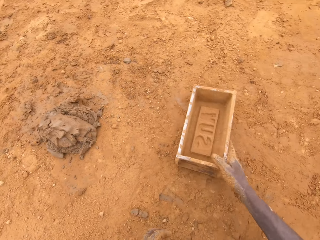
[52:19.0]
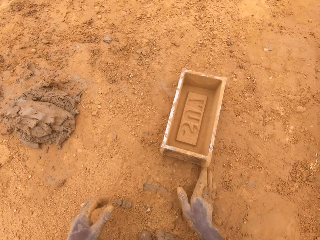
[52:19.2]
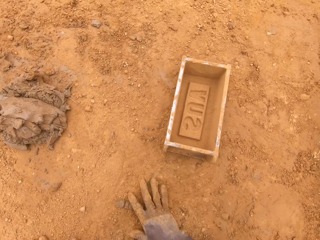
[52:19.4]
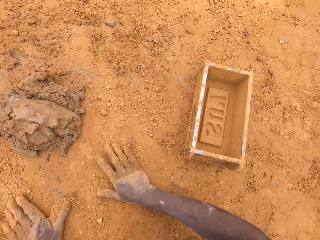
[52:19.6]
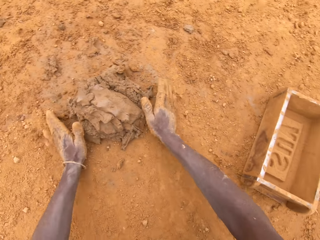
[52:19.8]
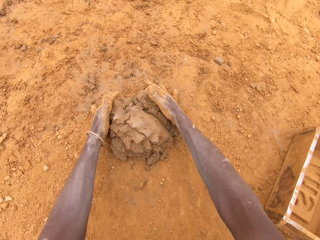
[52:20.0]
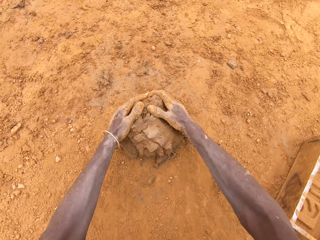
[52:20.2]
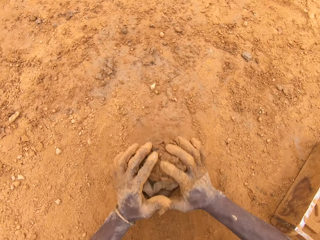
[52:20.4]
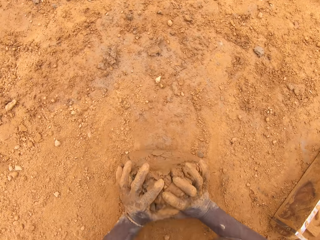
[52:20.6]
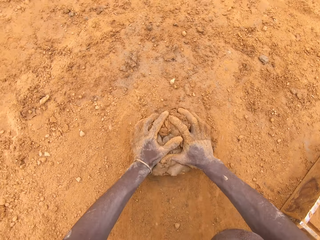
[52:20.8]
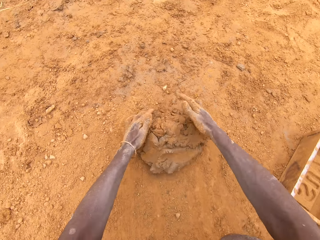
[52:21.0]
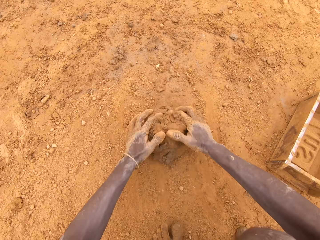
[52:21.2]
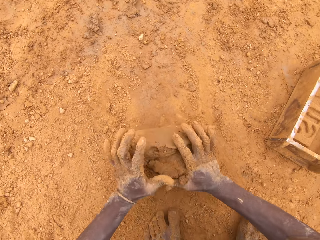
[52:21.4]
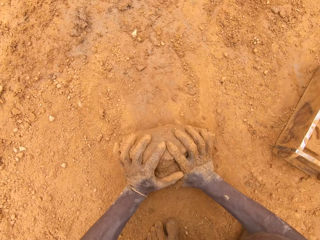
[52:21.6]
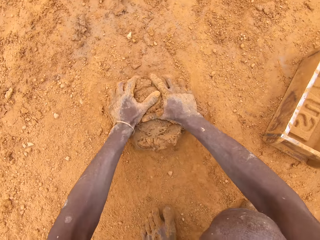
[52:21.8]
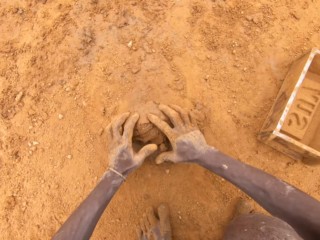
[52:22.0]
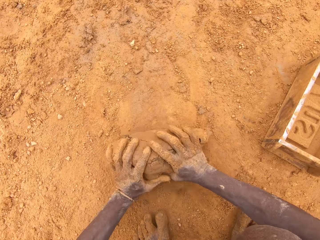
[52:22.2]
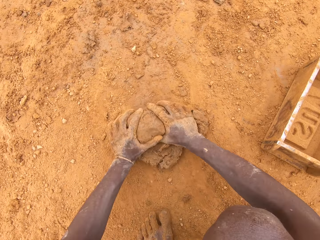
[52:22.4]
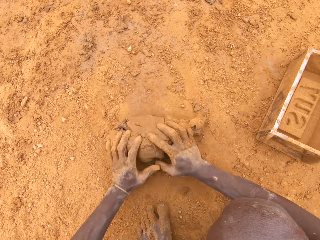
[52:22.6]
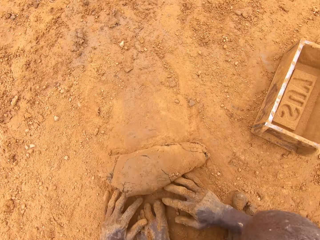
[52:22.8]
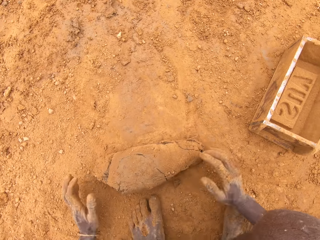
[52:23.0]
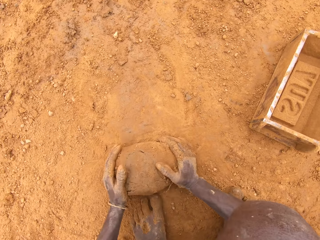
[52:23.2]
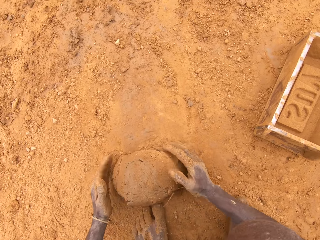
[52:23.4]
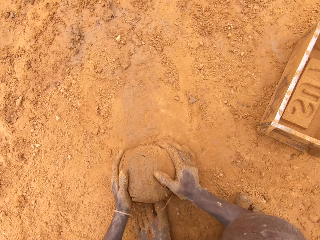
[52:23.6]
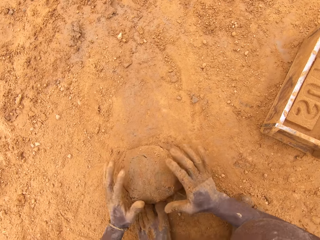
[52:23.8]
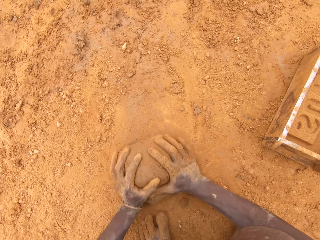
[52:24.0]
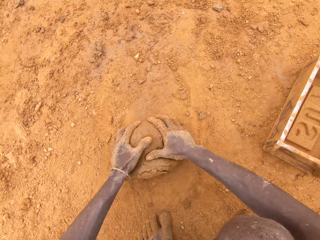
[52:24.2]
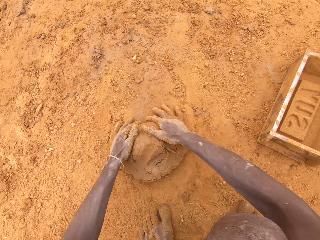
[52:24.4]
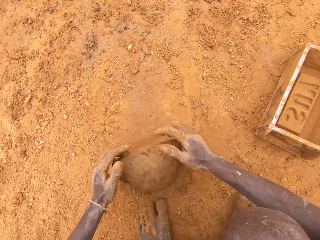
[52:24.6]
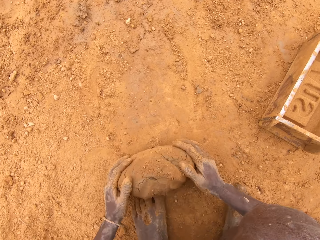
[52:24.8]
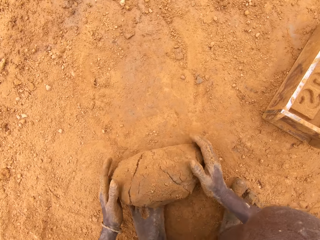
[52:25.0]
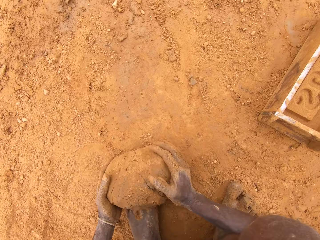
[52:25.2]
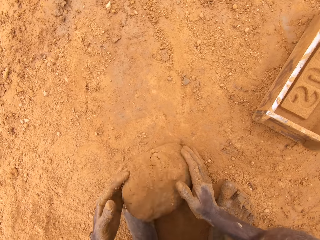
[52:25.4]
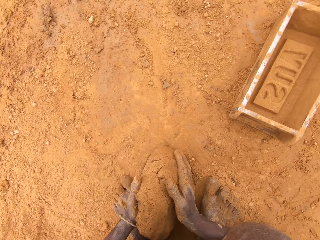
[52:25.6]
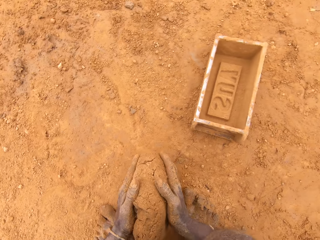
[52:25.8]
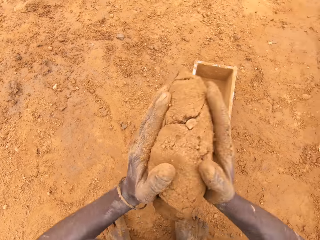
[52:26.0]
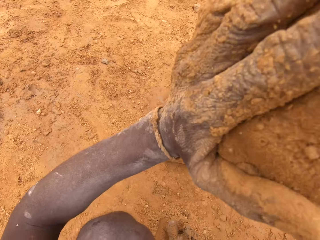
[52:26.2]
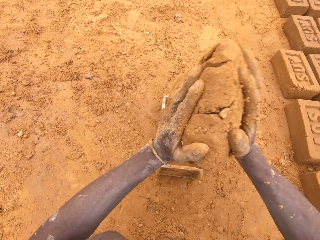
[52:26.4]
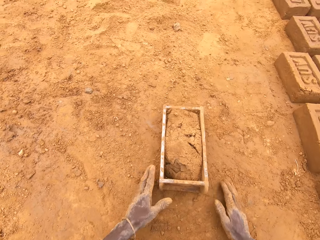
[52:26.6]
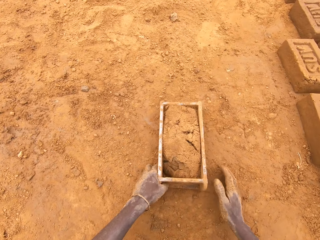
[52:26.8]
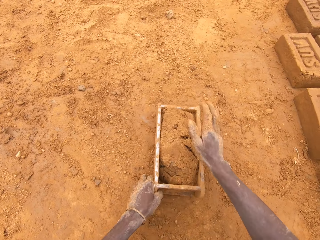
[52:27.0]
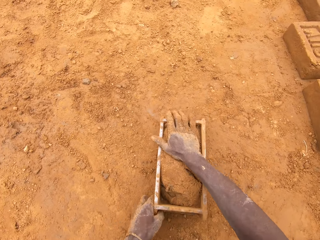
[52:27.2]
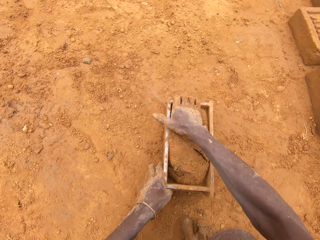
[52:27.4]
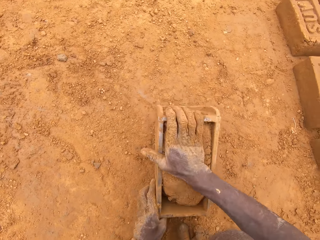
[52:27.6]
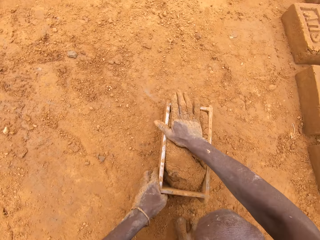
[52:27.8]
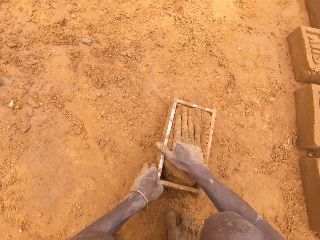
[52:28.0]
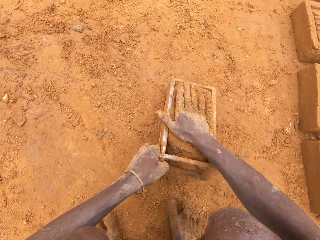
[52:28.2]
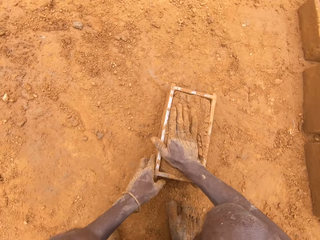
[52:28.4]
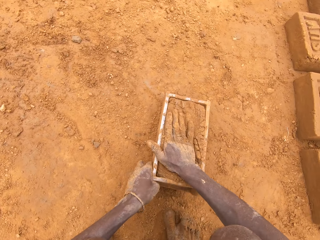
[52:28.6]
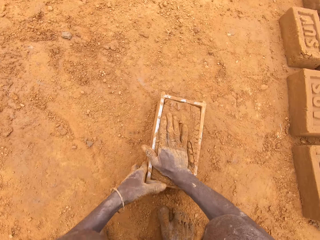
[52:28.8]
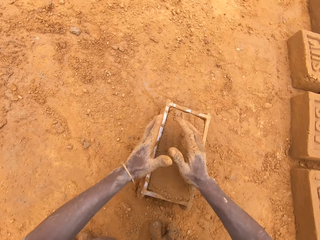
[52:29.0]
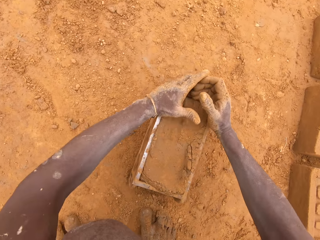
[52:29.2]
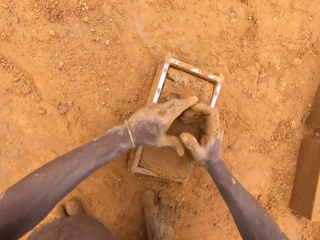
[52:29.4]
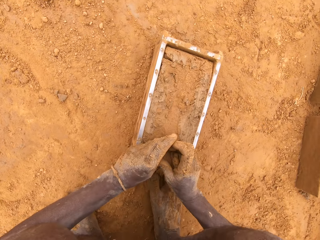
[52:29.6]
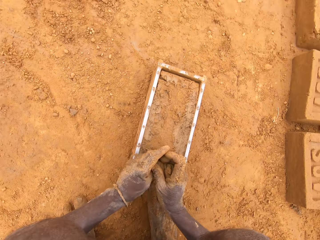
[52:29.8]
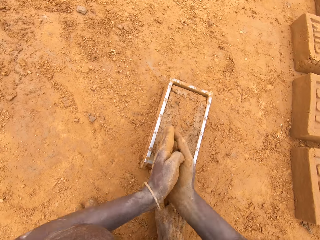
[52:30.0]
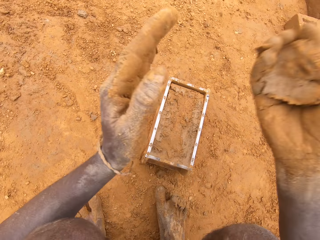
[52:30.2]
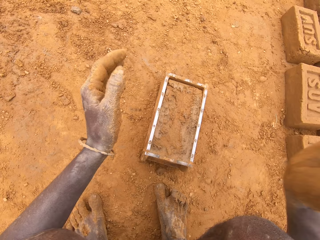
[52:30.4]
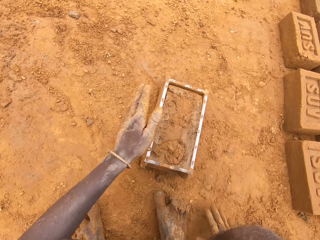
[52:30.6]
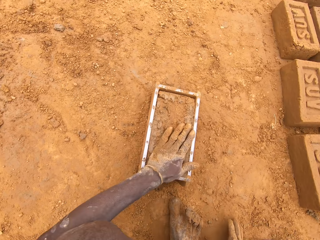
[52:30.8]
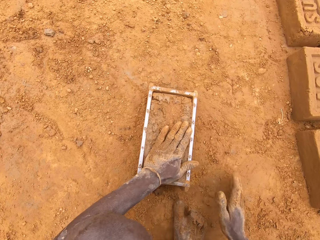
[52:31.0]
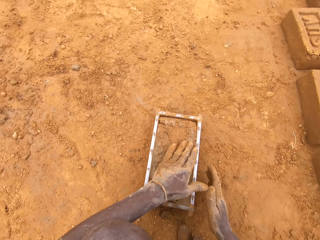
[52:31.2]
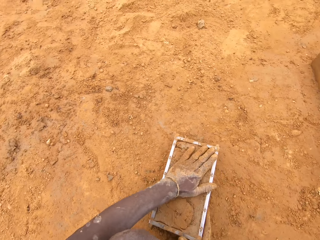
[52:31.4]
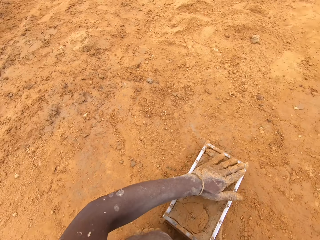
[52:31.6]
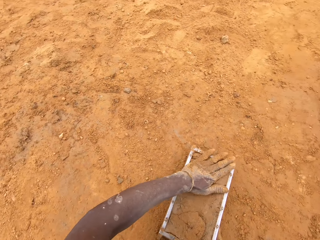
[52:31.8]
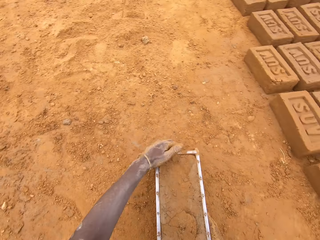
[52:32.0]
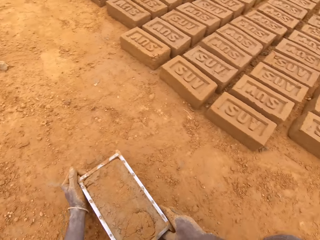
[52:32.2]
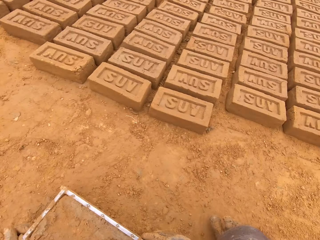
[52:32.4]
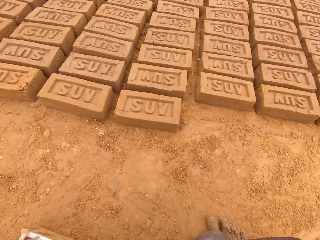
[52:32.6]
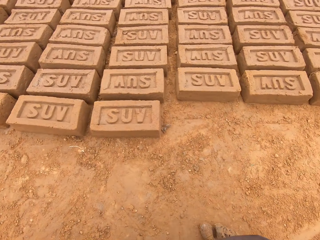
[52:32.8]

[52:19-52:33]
The camera wearer moves the box. They put down a brick mold on the ground. They rub hands on the ground. They mold clay on the ground. They put clay in the brick mold or box. They move the box. They adjust clay in the brick mold. They level clay in the box. They scoop clay from the brick mold. They throw clay in the box. They adjust clay in the brick mold. They press the clay with the hand.

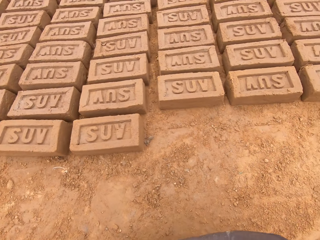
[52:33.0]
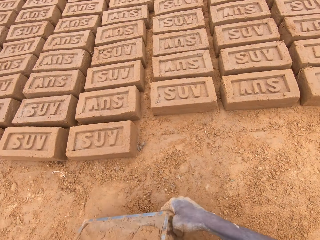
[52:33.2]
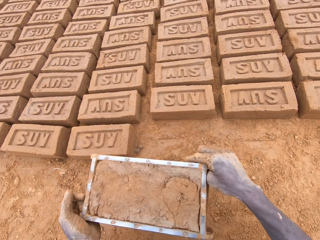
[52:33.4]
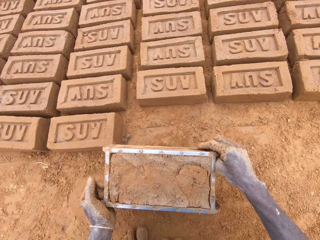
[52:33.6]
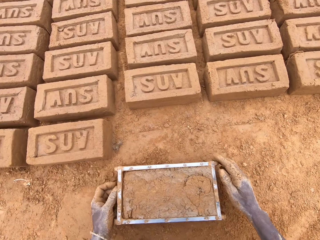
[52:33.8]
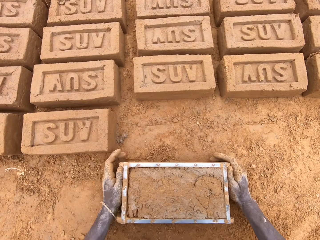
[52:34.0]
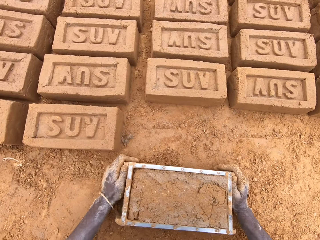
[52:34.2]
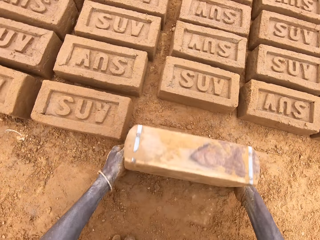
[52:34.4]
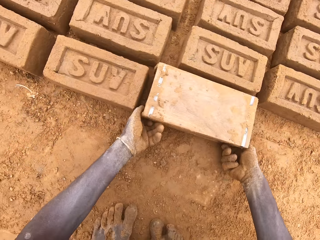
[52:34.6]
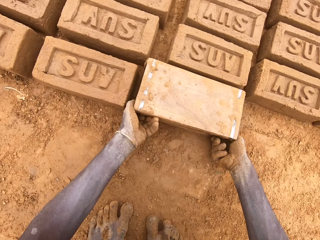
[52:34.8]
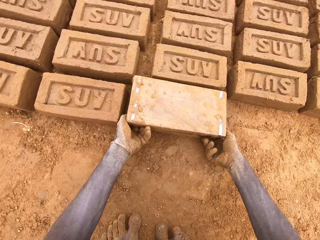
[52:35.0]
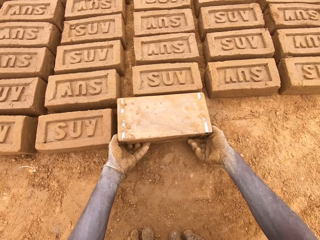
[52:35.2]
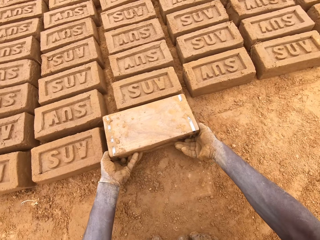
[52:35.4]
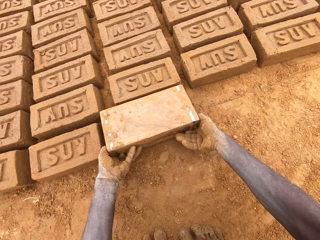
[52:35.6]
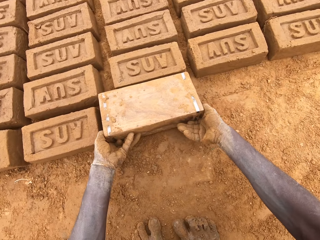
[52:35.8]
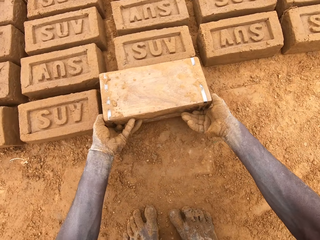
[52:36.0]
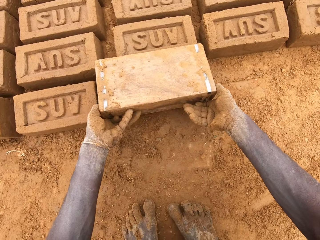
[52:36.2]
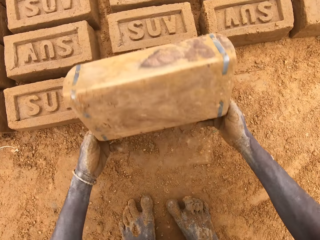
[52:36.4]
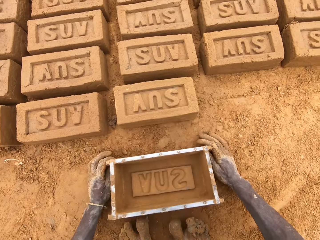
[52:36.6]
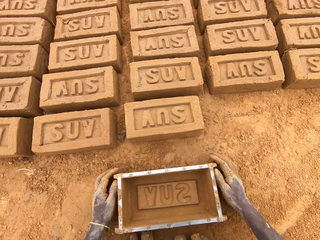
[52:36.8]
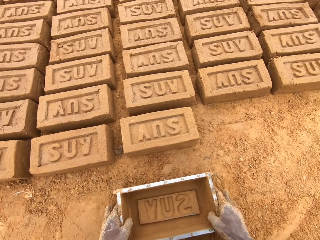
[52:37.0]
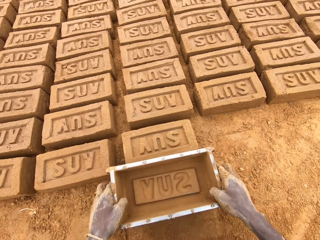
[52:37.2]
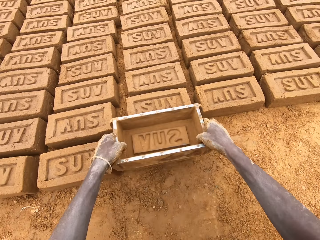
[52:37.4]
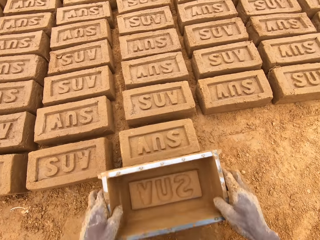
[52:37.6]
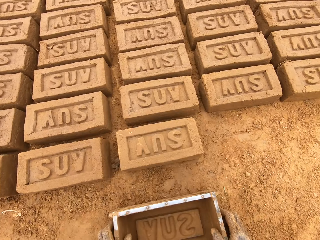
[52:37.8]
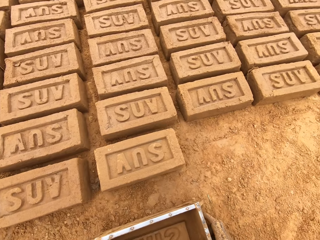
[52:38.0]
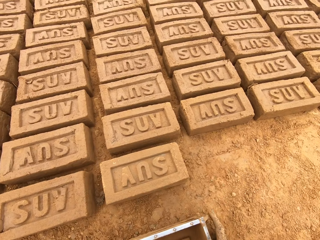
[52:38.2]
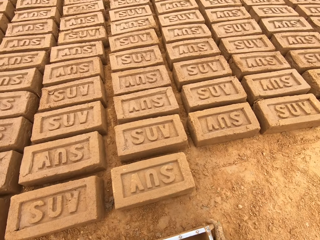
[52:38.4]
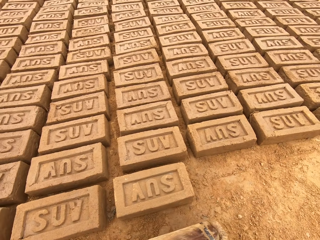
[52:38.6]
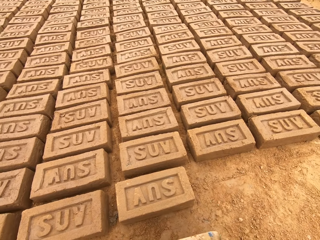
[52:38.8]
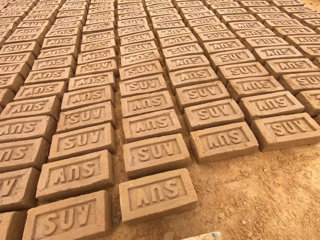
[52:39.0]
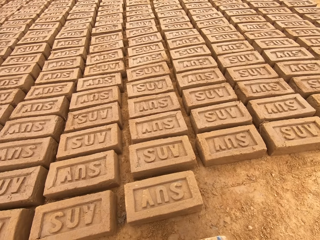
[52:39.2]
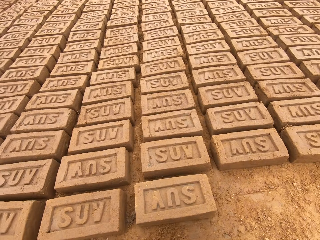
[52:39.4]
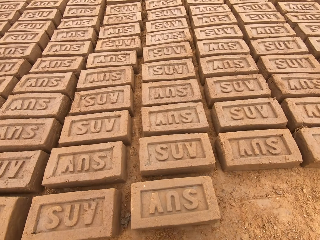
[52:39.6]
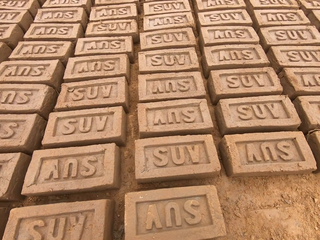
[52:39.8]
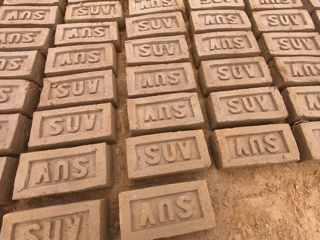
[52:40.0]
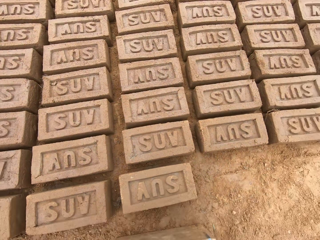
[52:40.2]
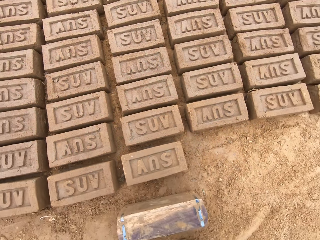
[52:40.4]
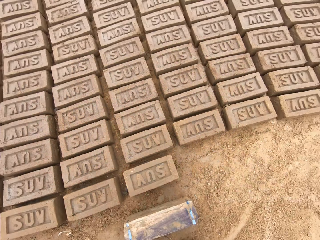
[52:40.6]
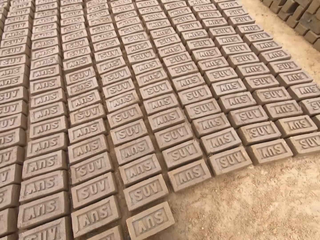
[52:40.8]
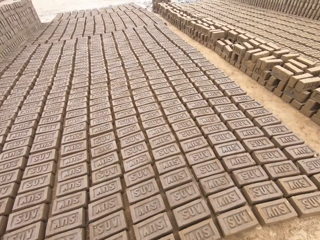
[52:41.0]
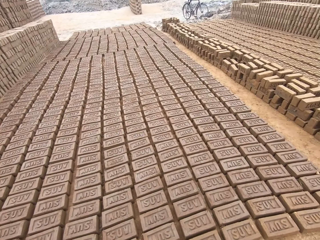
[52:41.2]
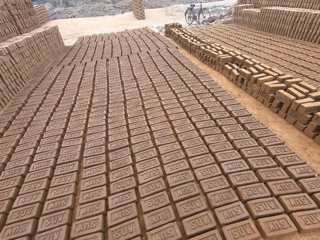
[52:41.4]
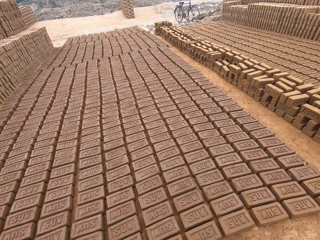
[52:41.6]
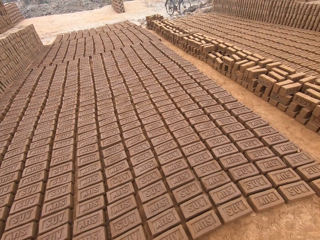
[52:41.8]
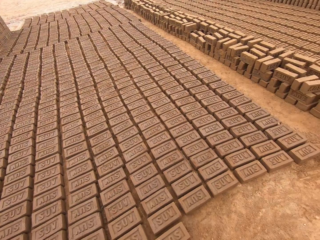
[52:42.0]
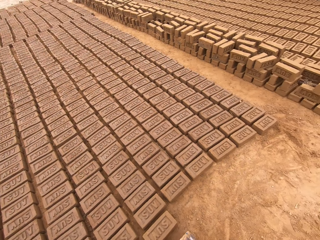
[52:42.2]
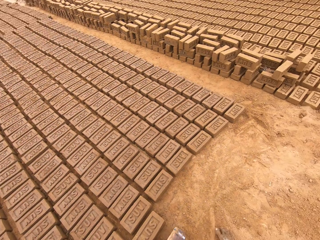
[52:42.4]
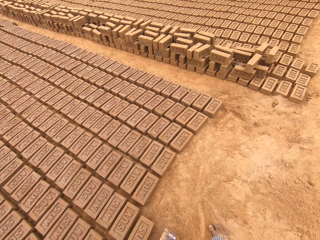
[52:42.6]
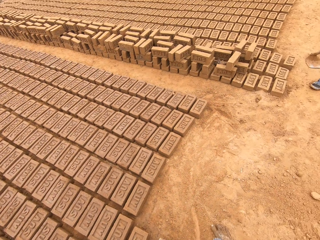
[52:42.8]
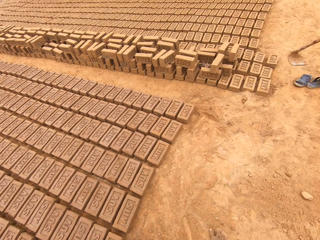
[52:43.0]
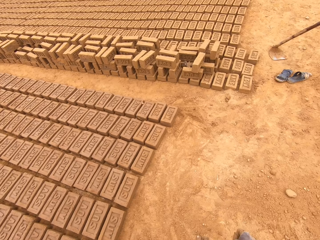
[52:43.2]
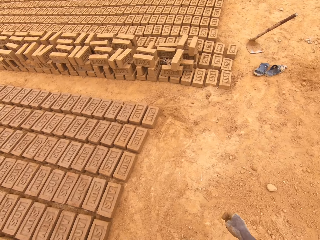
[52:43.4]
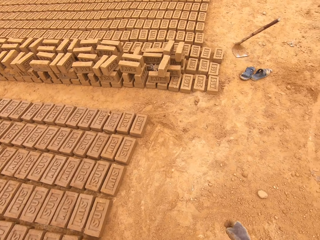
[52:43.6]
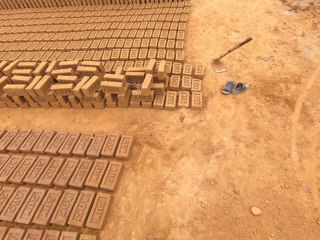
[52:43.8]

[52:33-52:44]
The camera wearer picks up a brick mold from the ground. They move the box. They put down molded clay on the ground. They adjust the molded clay on the ground. They adjust the brick mold on the ground. They look around a construction site.
